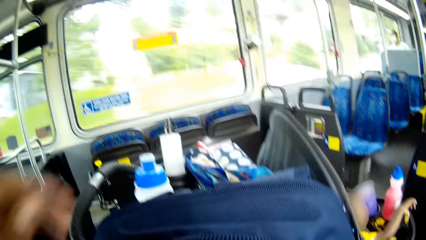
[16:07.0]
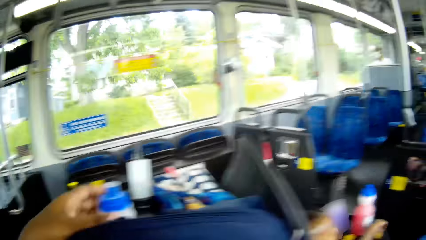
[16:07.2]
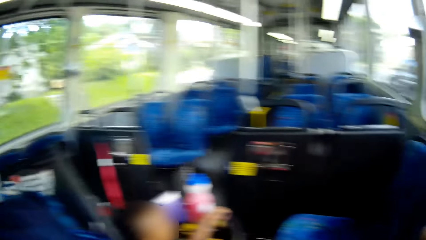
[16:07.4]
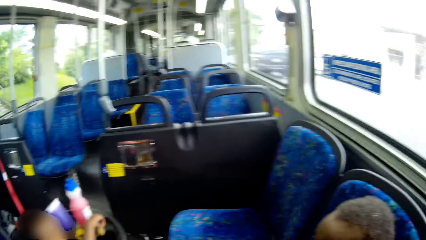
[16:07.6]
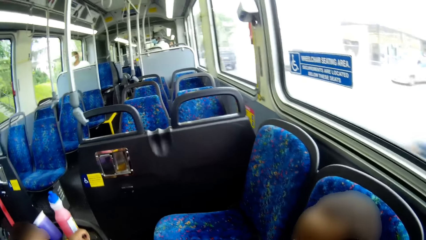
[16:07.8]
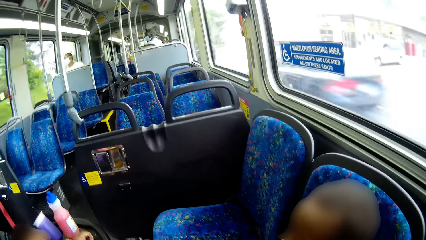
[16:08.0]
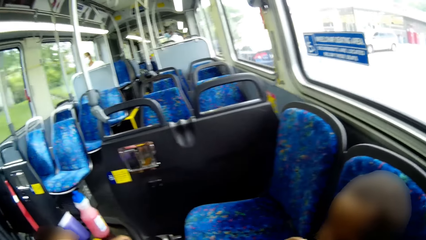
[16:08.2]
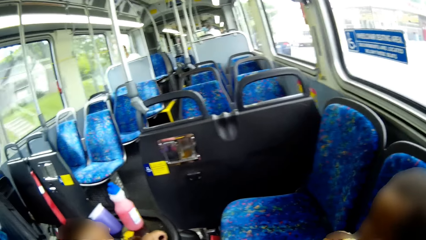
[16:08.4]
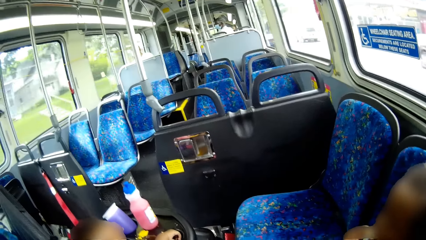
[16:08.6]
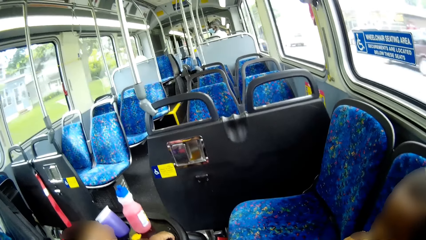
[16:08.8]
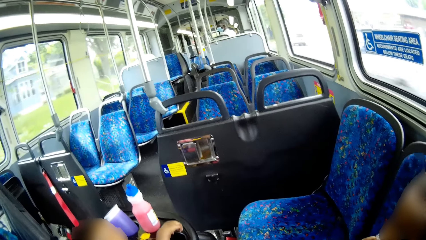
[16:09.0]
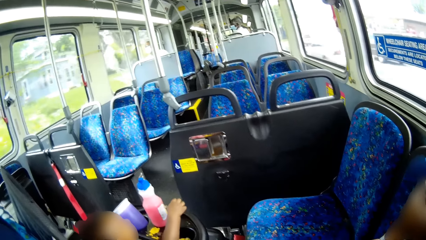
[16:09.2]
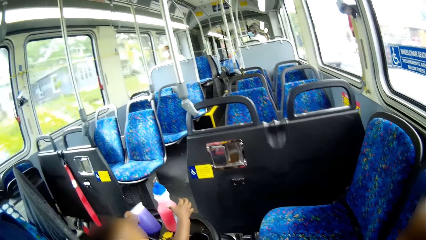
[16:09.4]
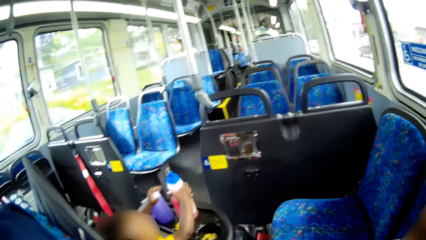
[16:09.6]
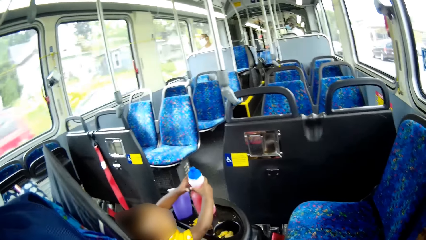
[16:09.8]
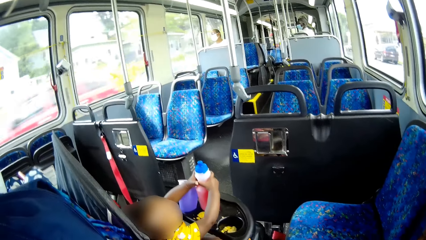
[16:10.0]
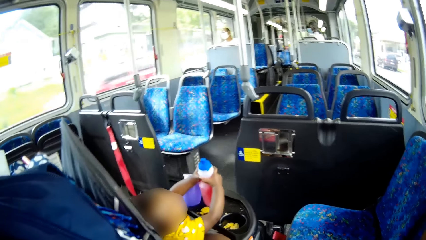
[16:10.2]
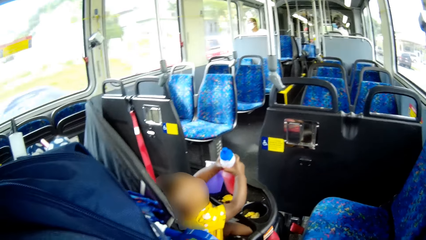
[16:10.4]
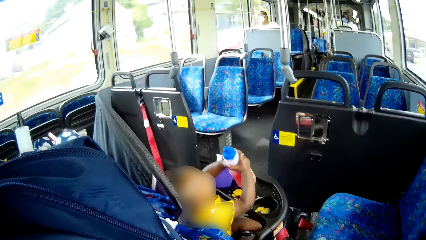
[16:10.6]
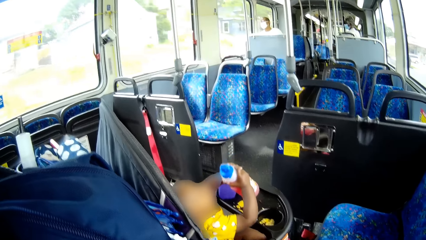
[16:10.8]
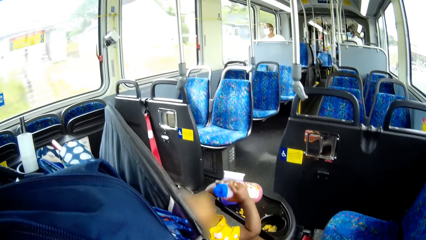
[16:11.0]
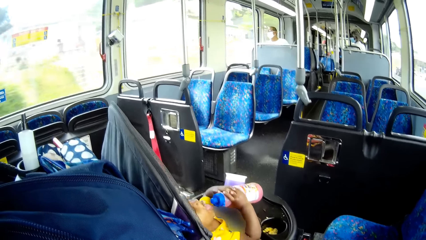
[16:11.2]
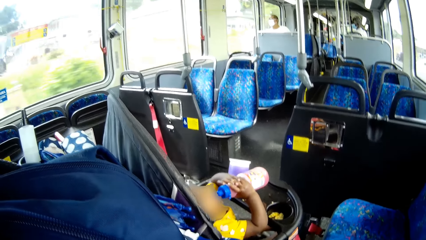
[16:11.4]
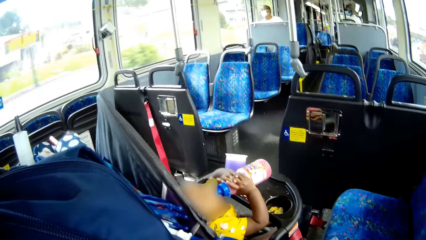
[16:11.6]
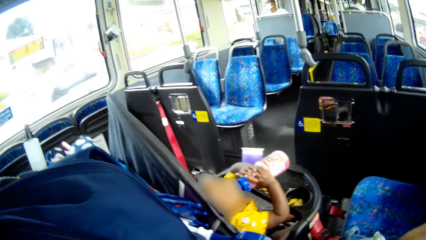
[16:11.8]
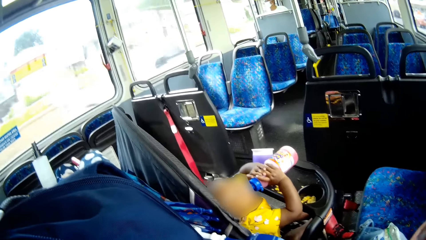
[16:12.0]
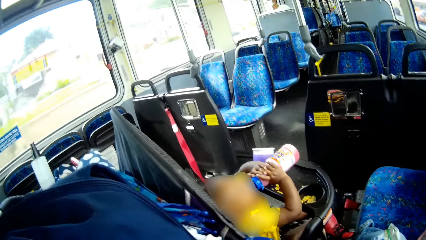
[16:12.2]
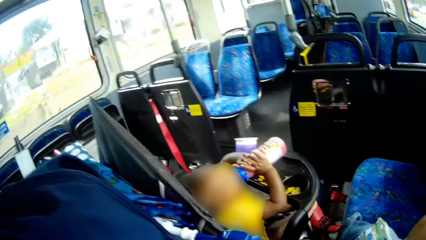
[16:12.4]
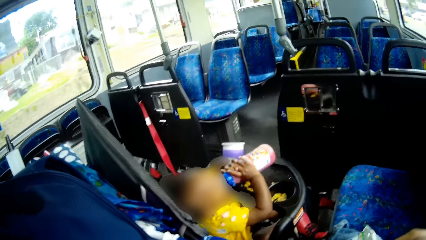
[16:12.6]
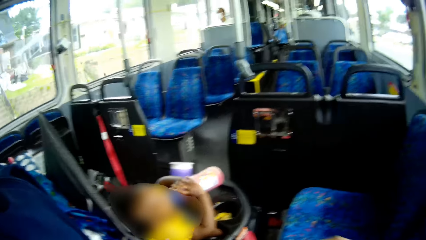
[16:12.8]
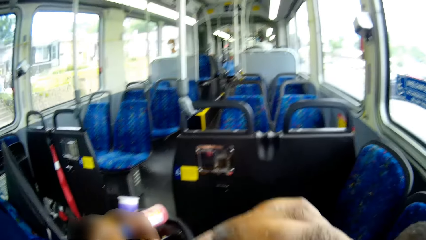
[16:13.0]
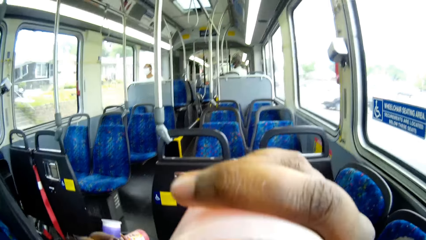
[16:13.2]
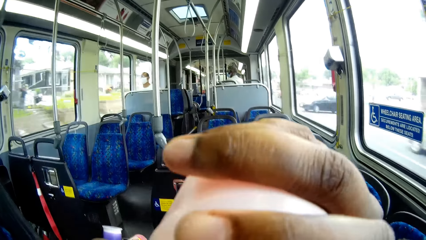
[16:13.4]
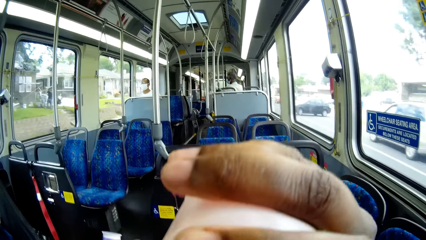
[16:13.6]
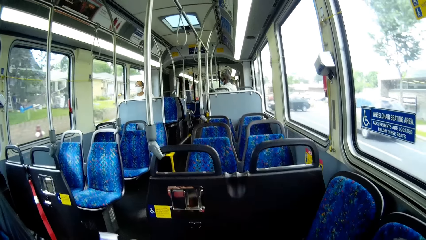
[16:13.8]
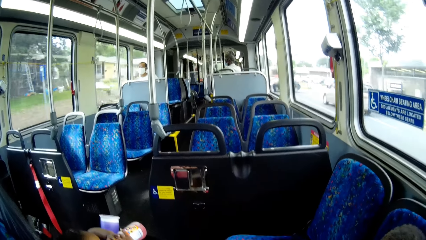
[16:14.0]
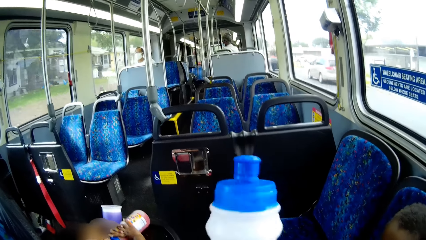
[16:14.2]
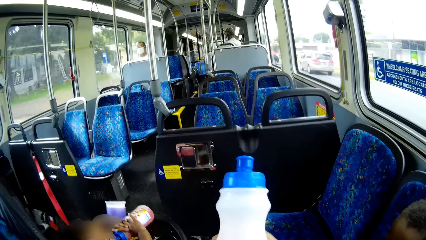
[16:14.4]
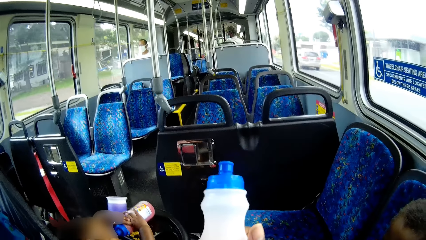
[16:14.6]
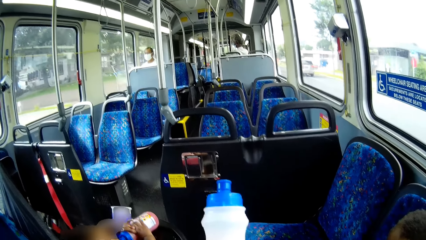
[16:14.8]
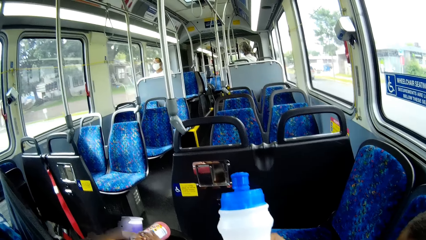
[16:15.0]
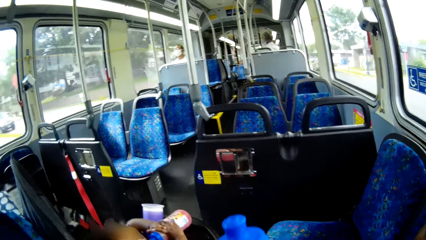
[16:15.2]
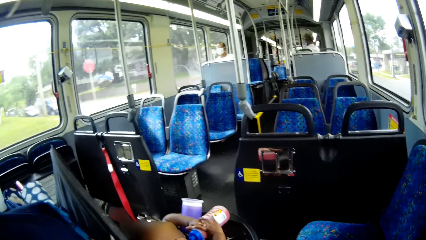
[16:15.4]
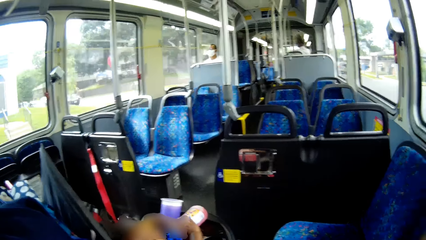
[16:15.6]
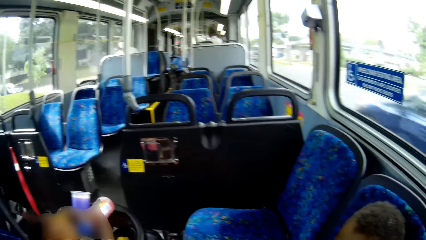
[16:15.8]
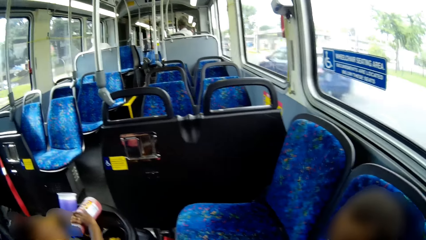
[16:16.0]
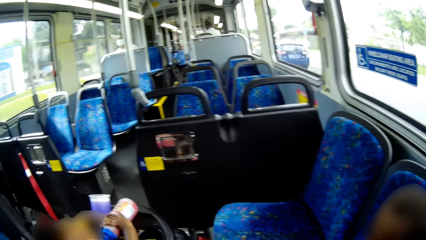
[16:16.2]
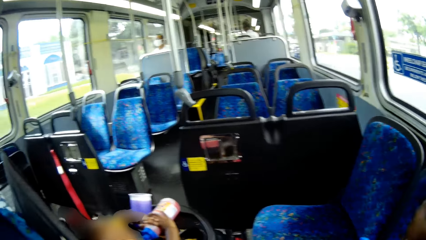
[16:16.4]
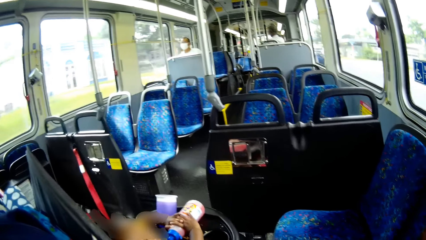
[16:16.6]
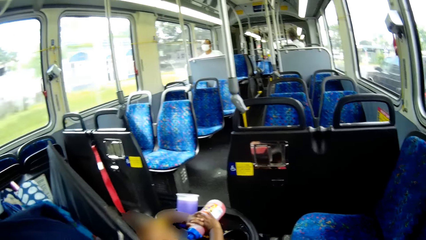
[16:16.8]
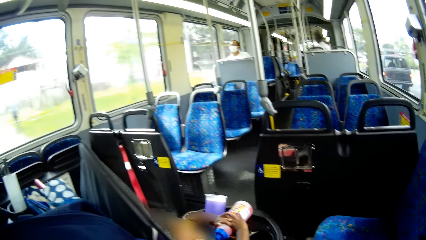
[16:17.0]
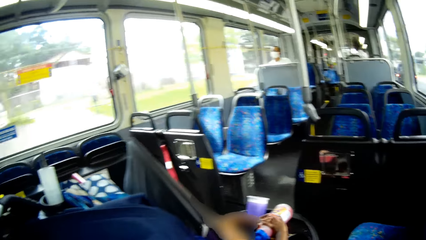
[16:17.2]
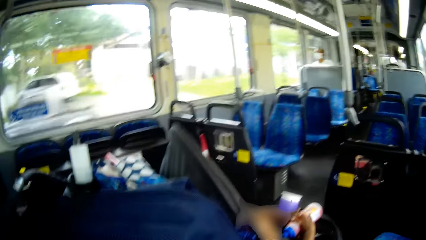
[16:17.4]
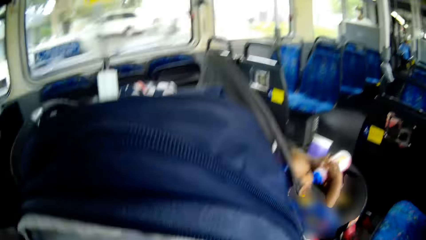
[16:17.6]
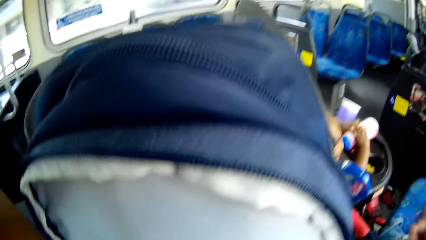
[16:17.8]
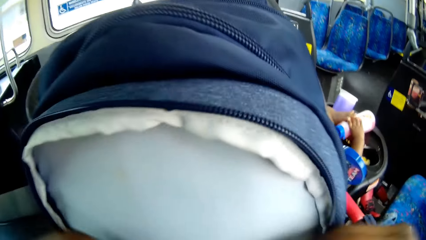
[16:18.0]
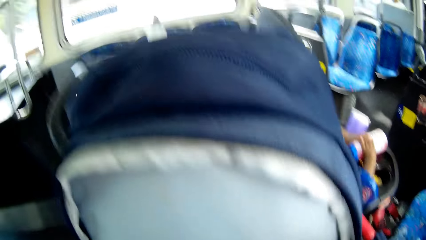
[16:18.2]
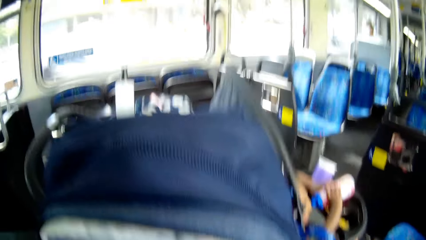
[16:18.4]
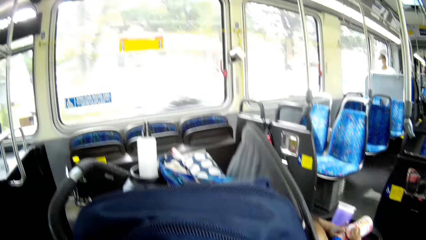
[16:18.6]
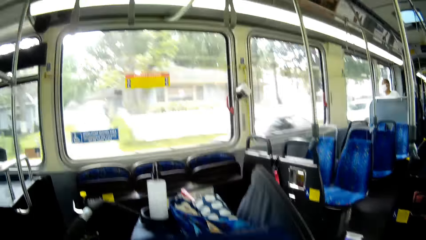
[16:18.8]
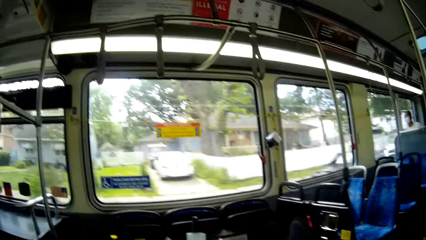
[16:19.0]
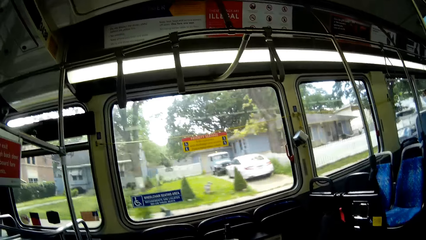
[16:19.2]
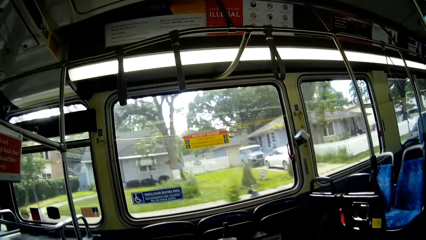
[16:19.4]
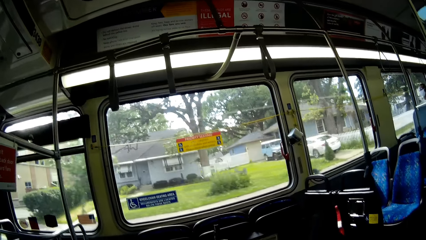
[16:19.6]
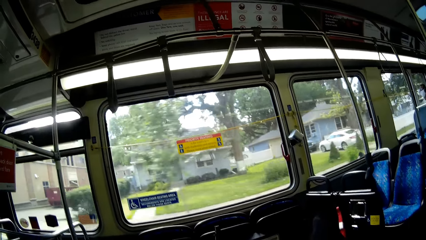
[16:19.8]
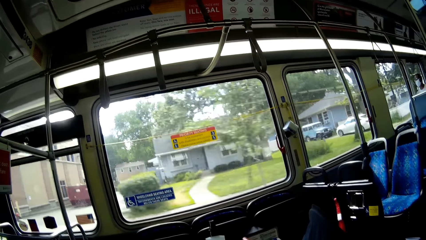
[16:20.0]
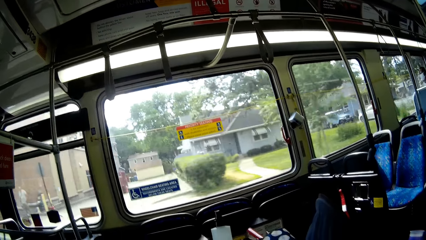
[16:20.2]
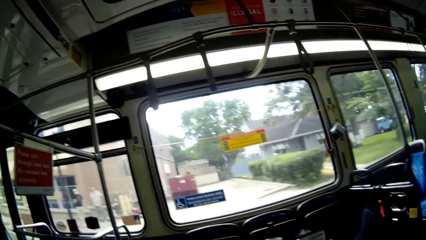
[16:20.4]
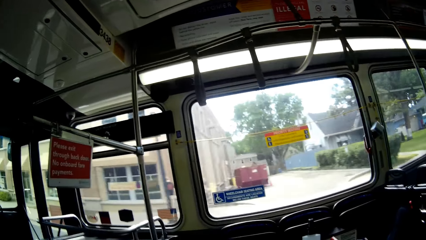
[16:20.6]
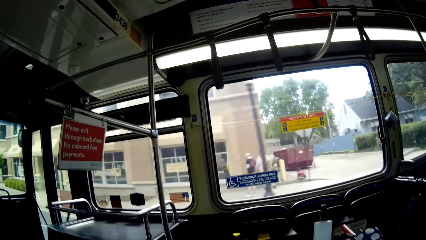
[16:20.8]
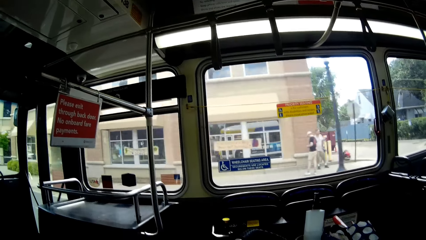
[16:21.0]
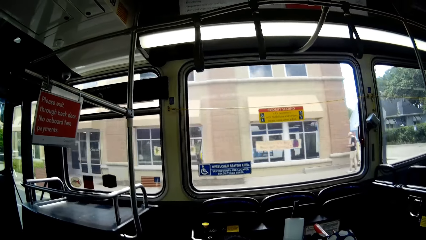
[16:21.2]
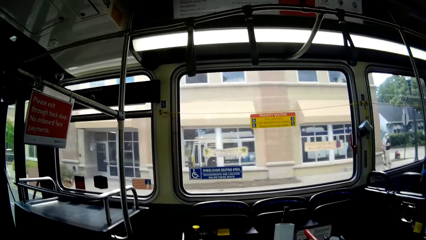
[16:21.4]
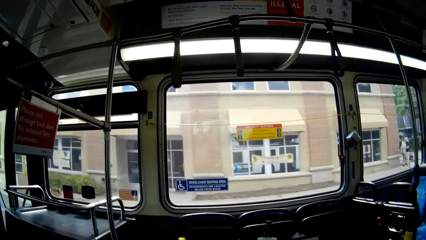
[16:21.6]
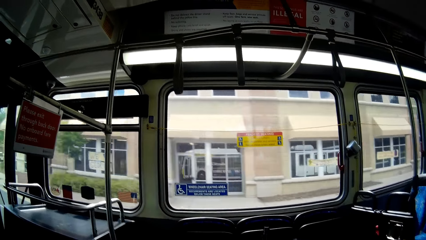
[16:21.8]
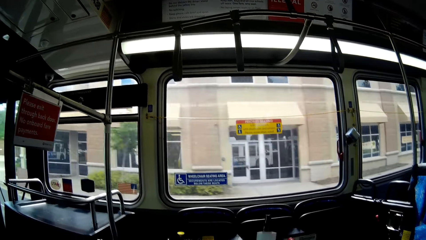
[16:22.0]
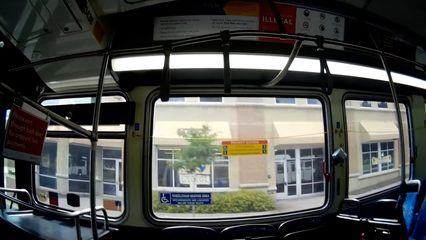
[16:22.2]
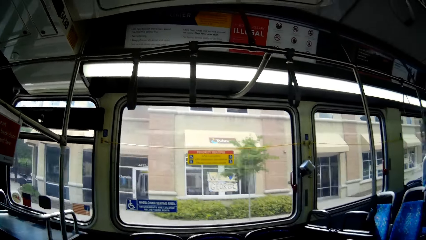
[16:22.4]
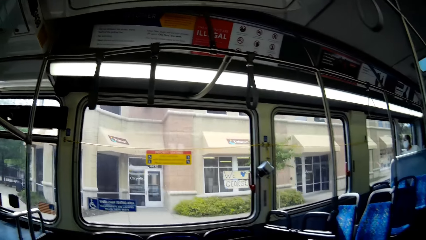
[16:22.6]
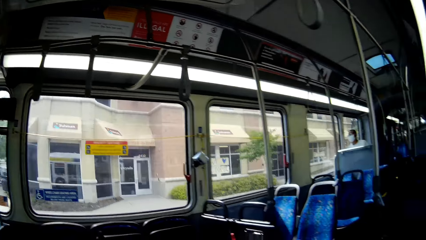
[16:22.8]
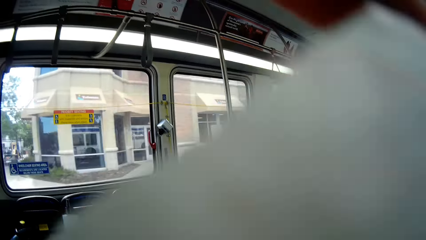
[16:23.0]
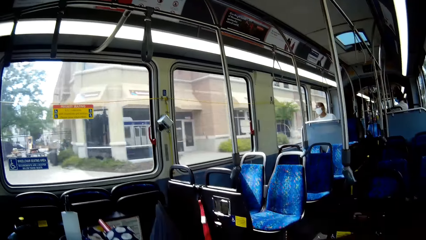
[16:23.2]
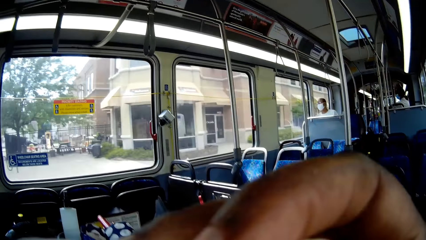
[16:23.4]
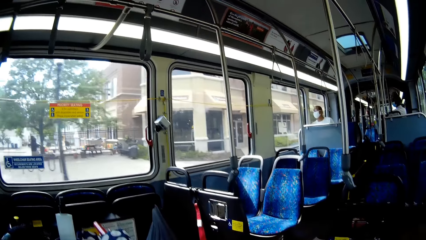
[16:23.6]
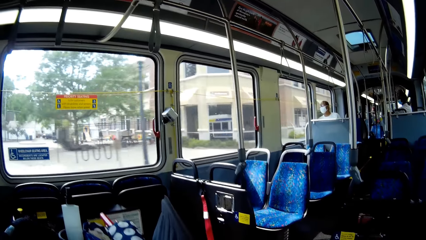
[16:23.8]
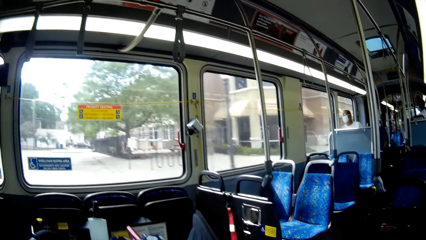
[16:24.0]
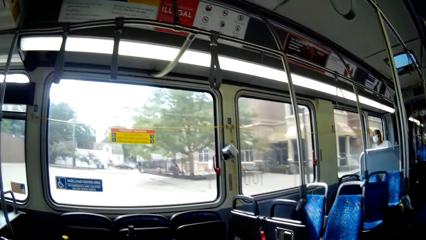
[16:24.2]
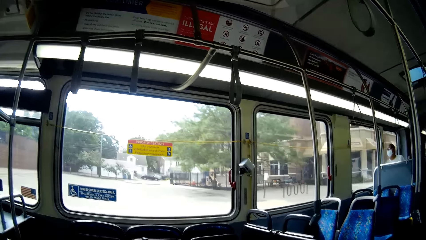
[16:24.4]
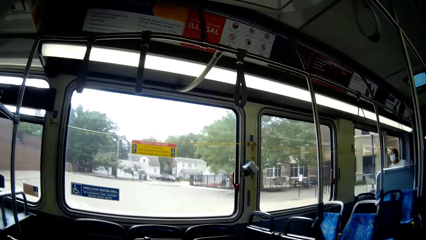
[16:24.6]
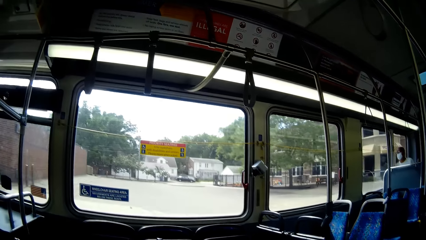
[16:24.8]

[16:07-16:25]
The camera wearer looks around. The baby takes the bottled drink with both hands and drinks from the bottle. The camera wearer drinks from the bottle. They look around.
